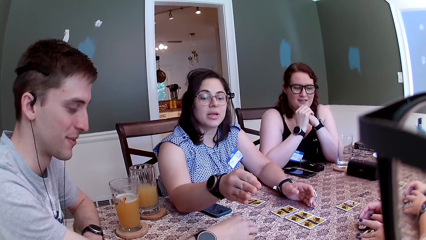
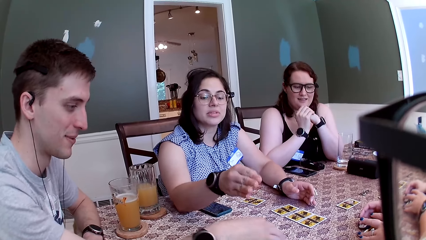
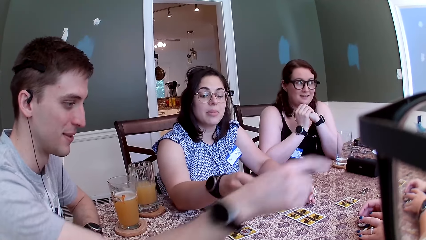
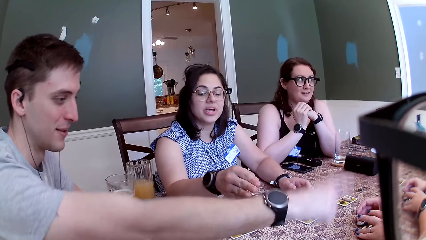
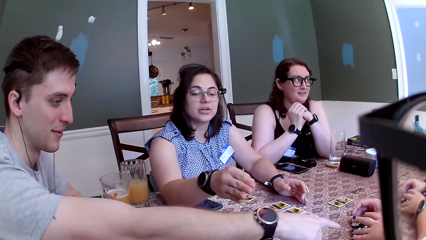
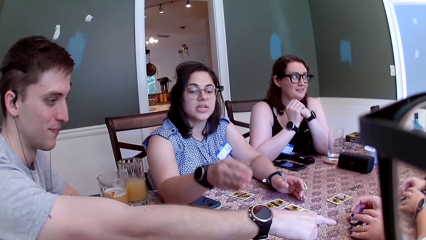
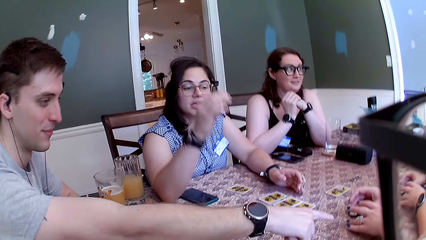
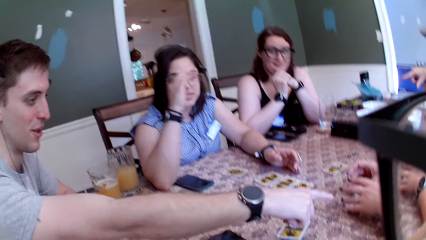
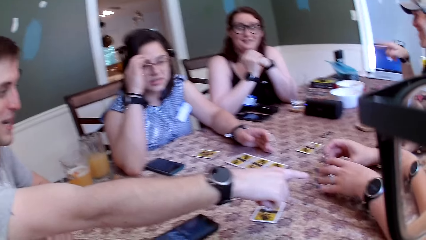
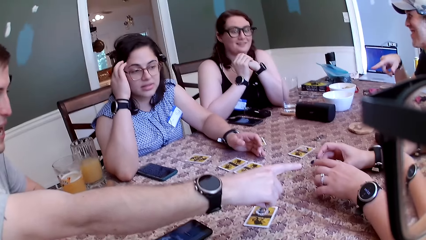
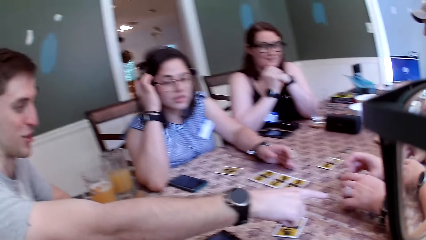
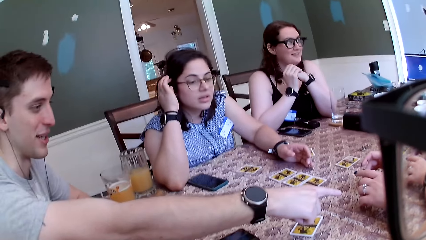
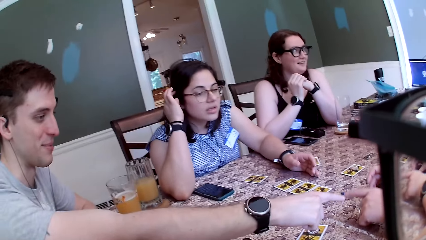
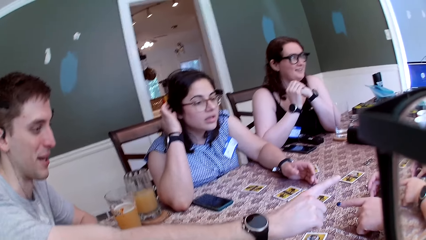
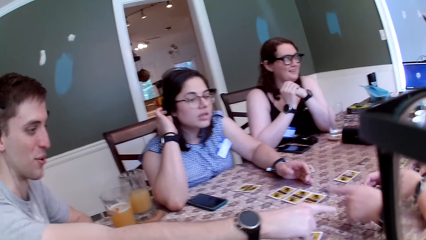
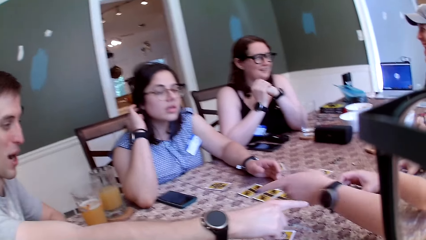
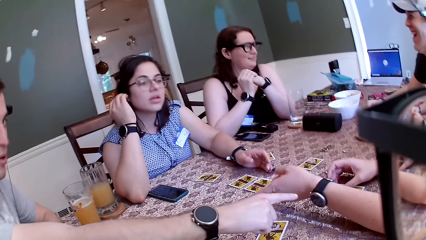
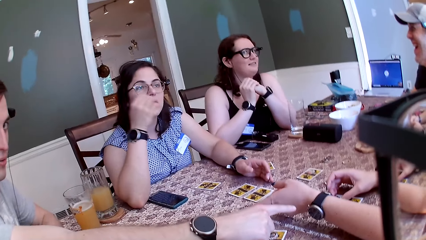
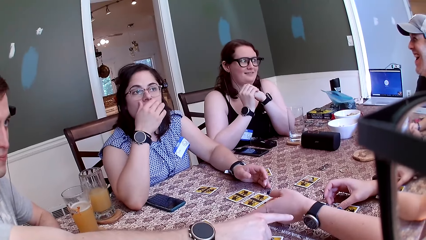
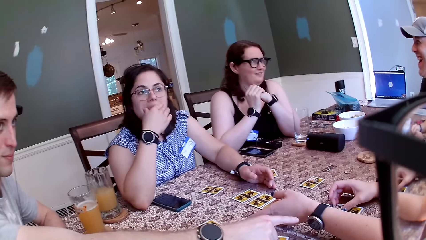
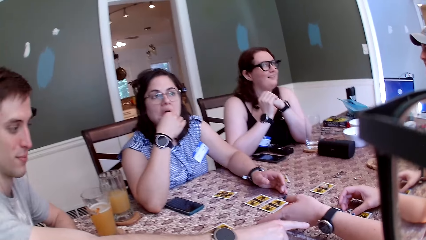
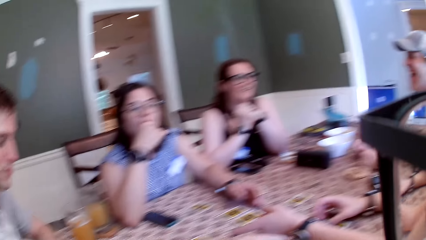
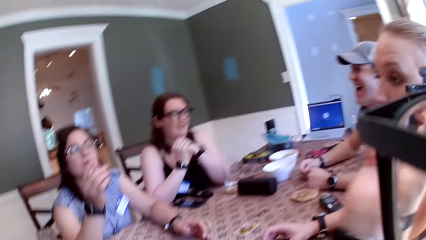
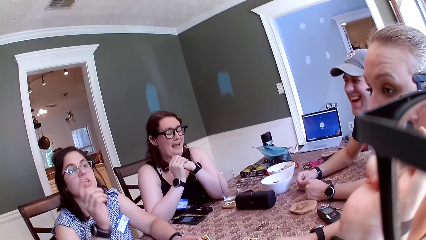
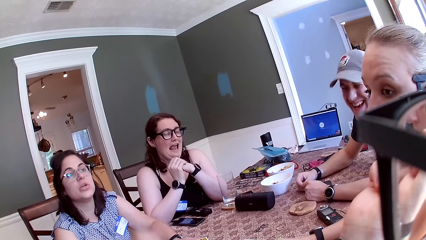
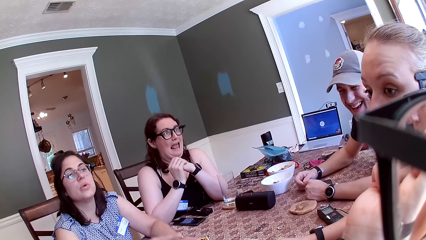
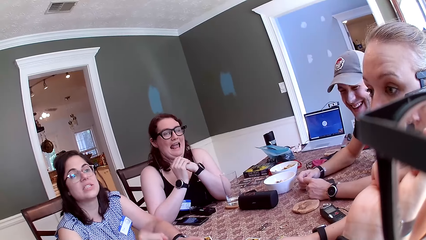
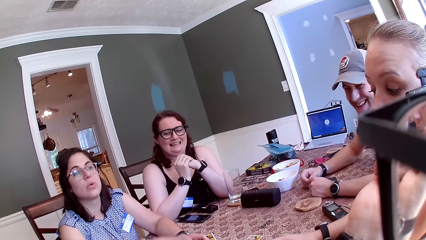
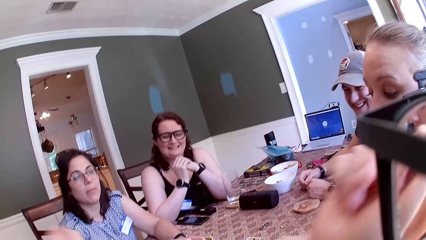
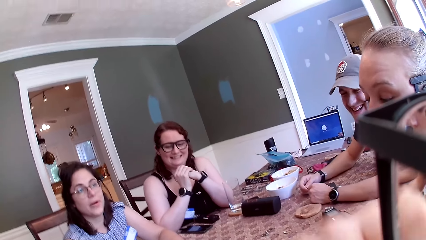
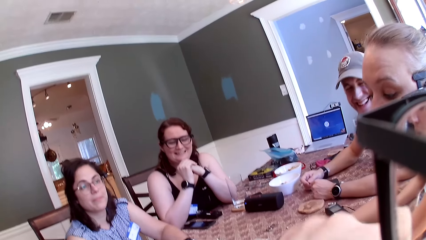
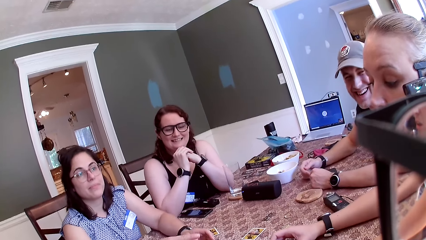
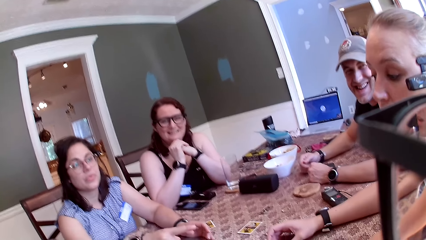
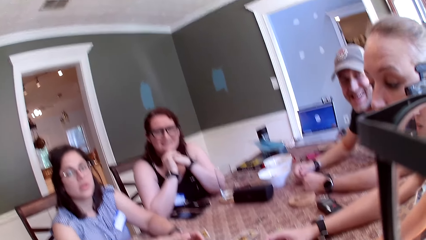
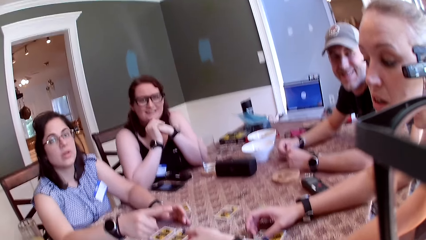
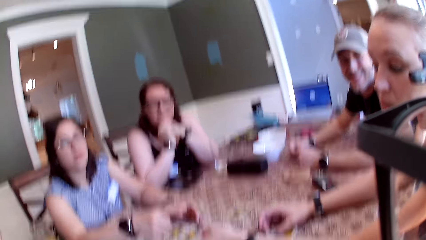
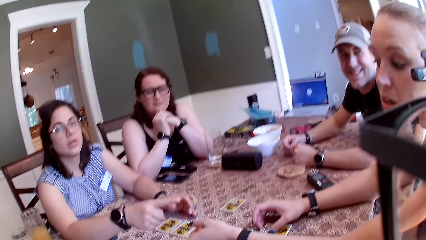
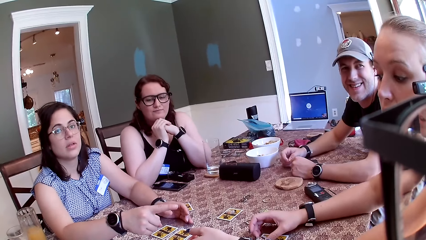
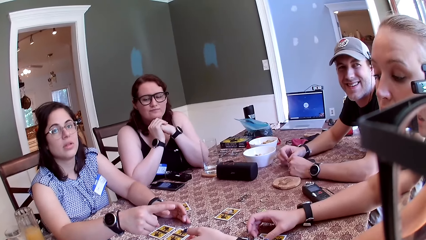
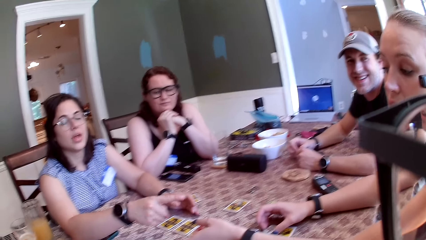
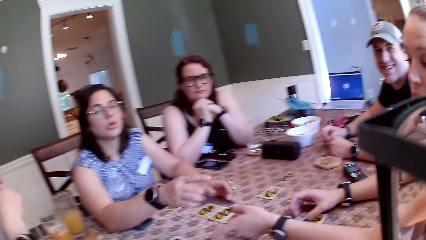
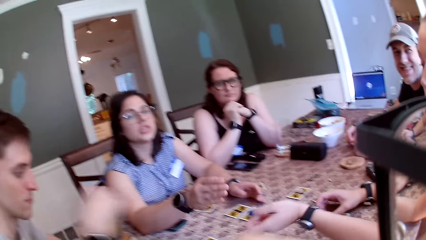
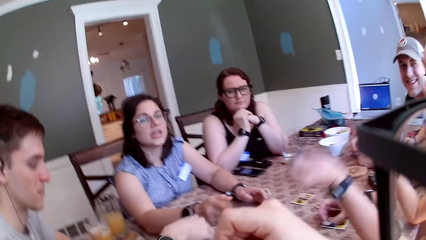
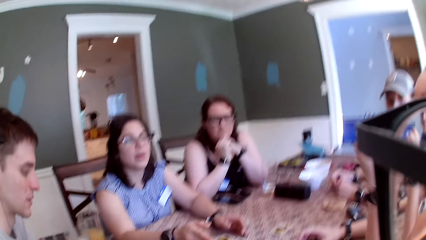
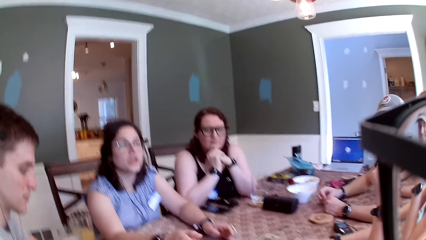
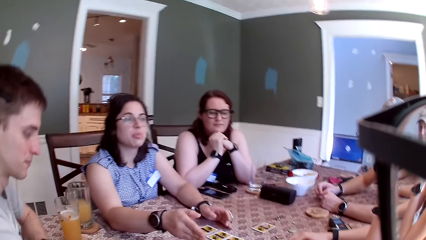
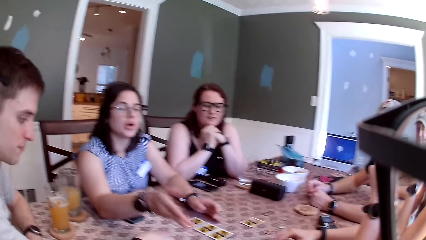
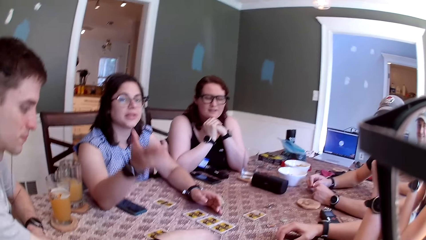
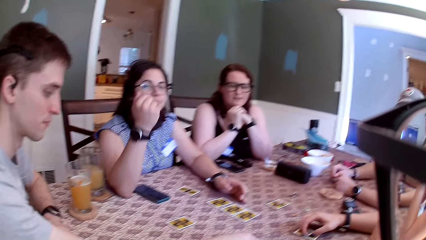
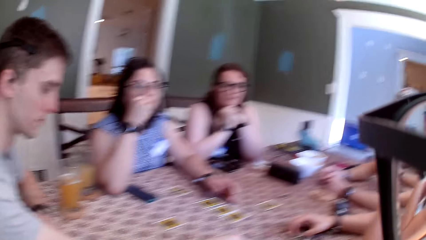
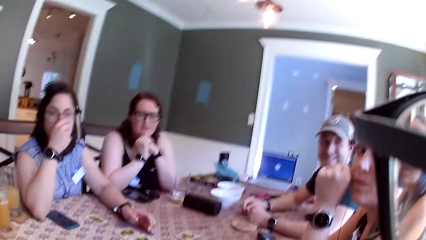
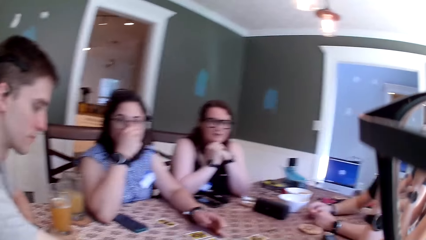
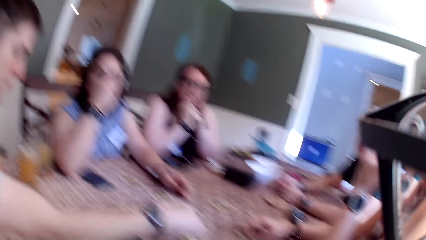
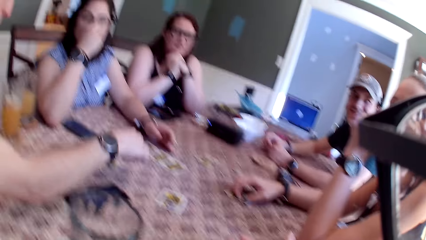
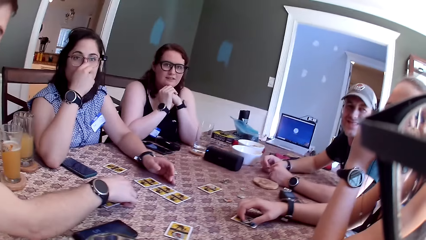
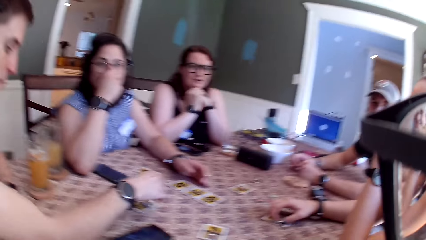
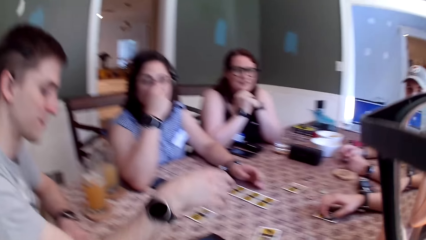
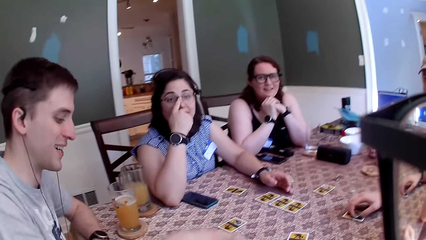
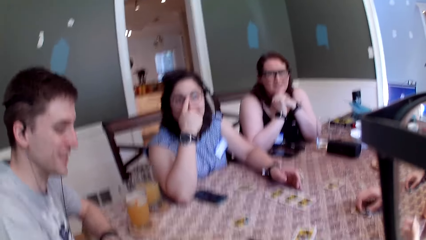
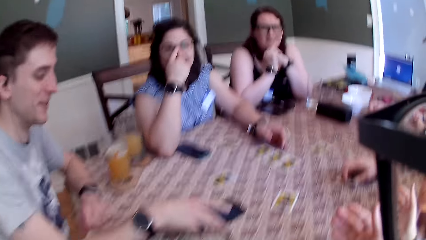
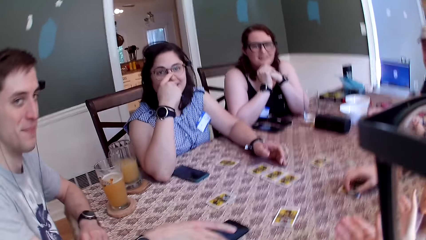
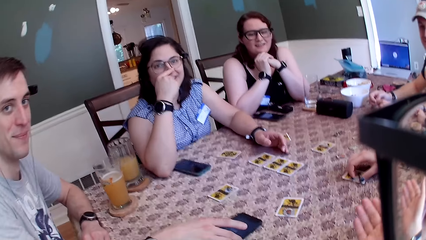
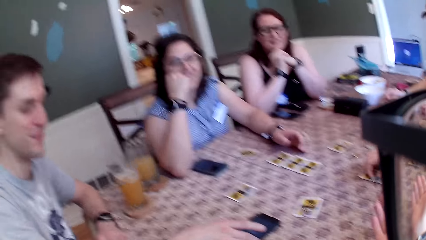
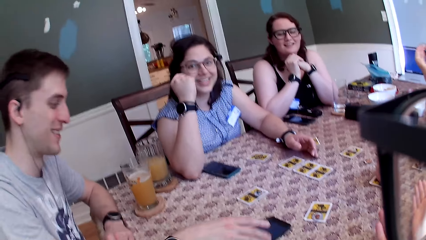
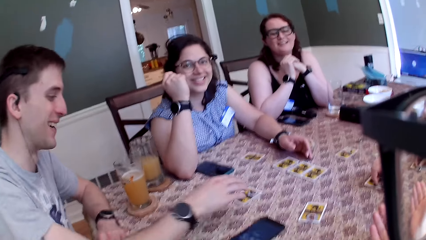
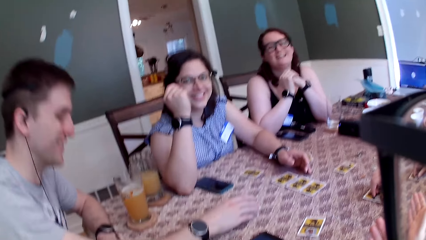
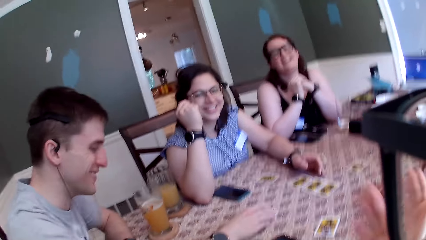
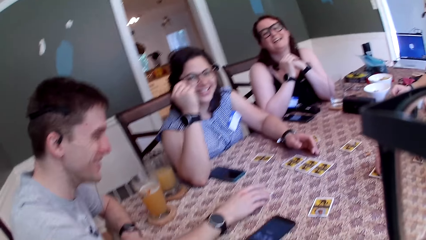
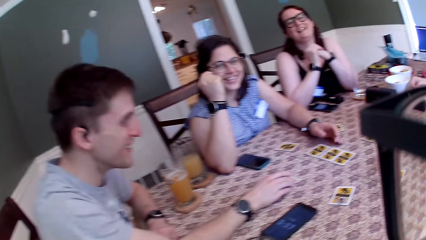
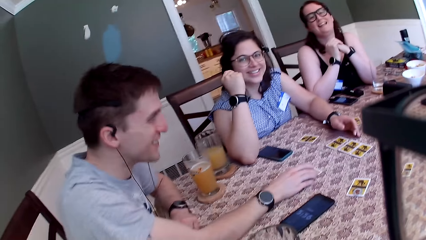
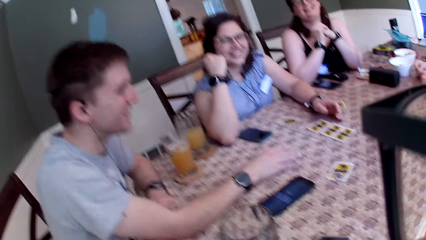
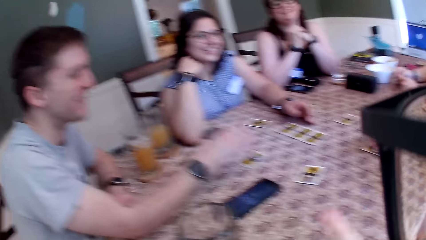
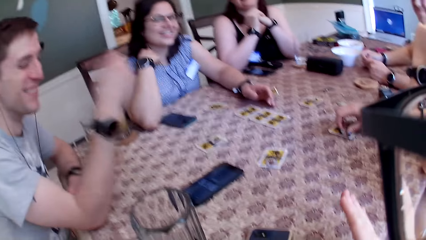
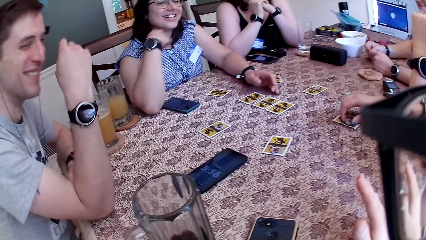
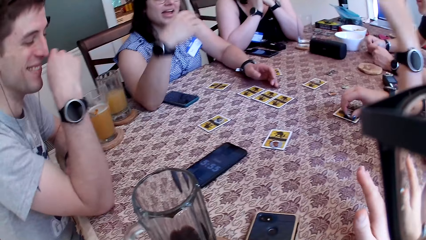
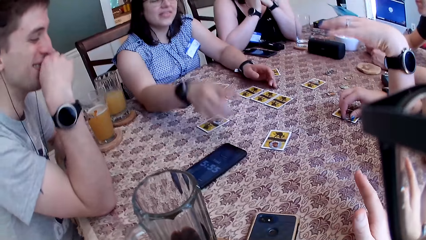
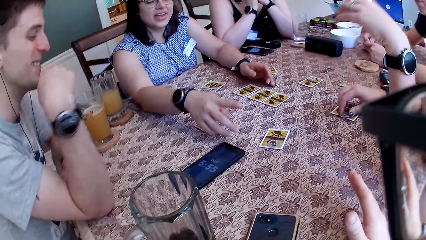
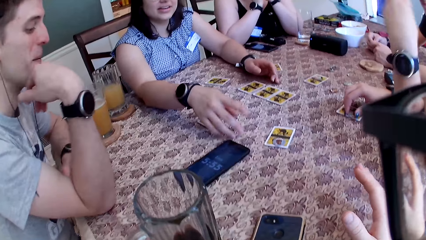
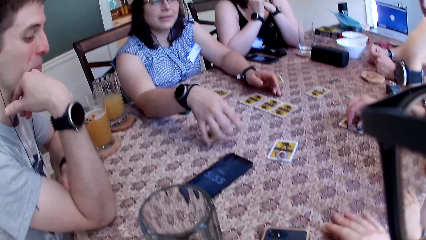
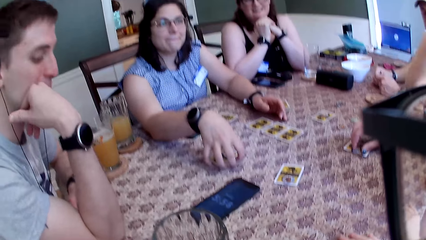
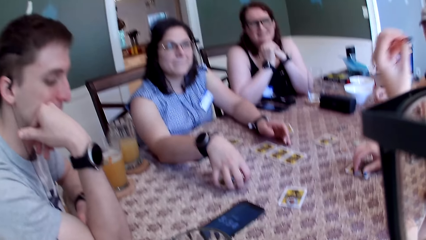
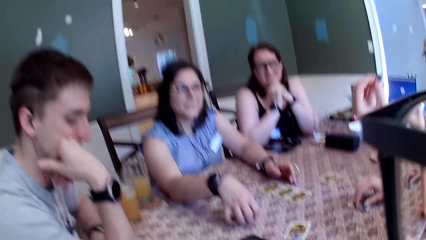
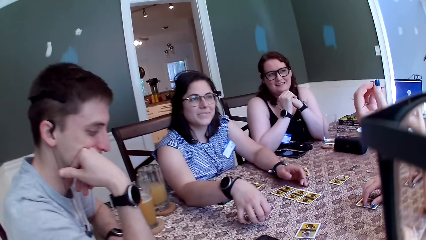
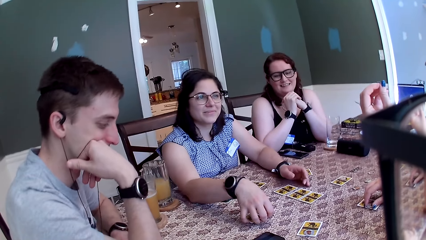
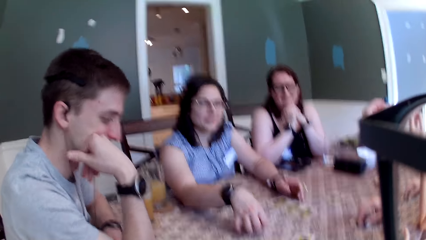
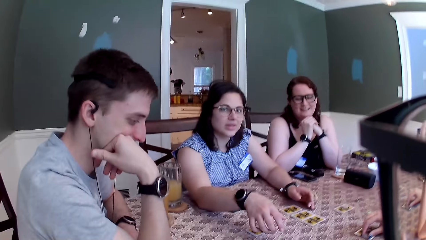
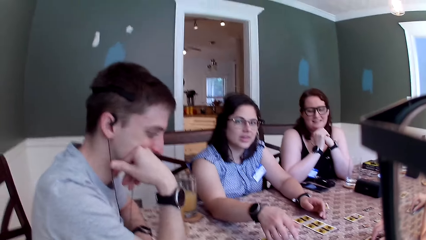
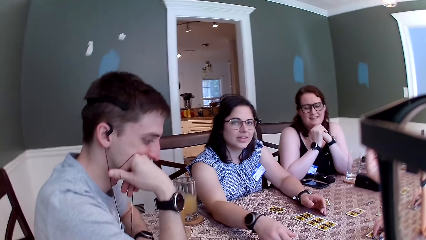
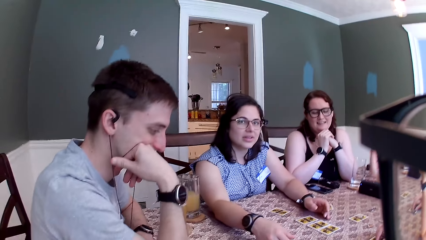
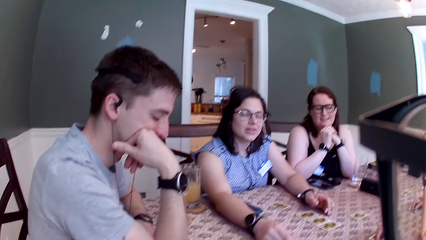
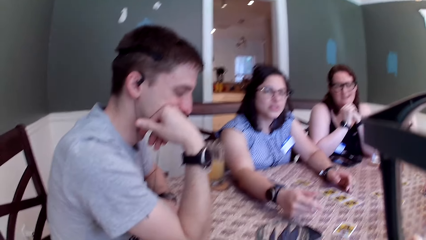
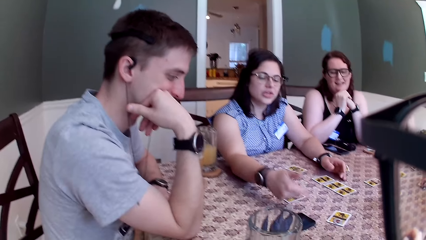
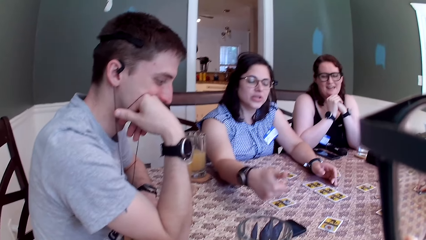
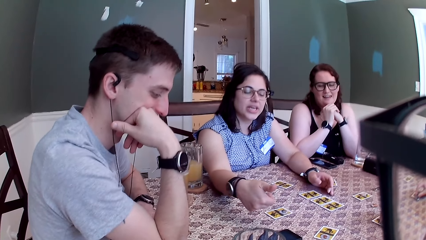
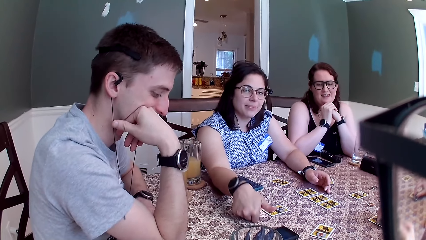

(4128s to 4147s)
A man converses with a woman at the table. The camera wearer, the ladies and the men dialogue in a restaurant. The woman holds a token in her right hand. The camera wearer converses with the group of people at the table. The ladies and the men play the card. The man switches two tokens on the table with his right hand. Another woman adjusts the eyeglasses on her face with her right hand. Another man moves a phone on the table with his right hand. The first man moves the phone on the table with his right hand. The first man touches the token on the card on the table with his right hand. The other woman touches the token on the card on the table with her right hand.
